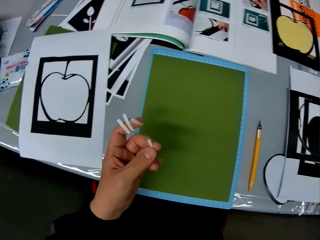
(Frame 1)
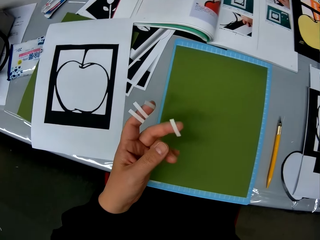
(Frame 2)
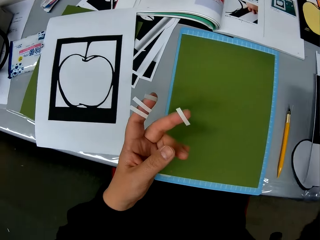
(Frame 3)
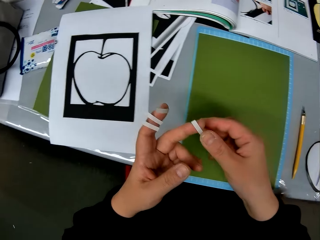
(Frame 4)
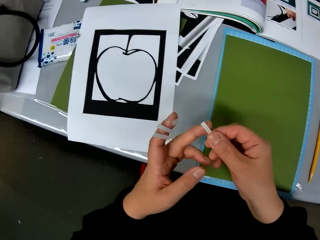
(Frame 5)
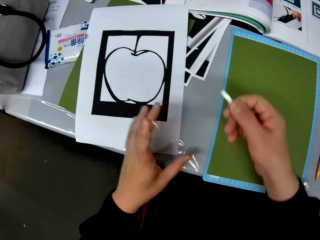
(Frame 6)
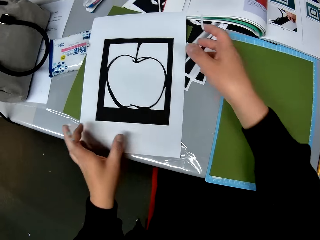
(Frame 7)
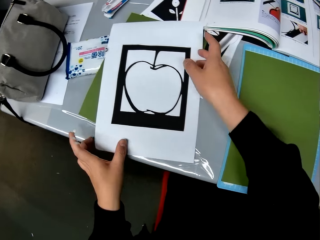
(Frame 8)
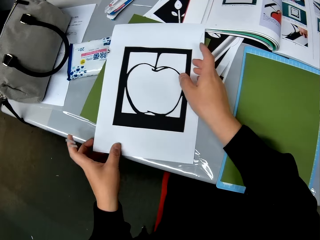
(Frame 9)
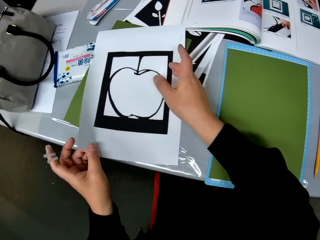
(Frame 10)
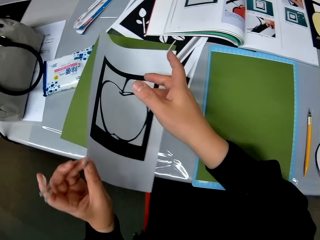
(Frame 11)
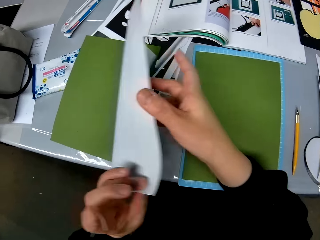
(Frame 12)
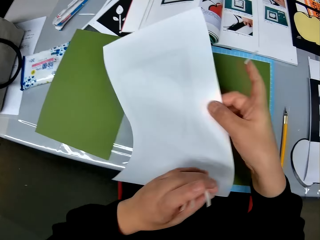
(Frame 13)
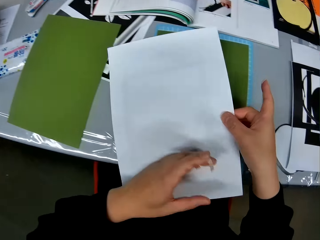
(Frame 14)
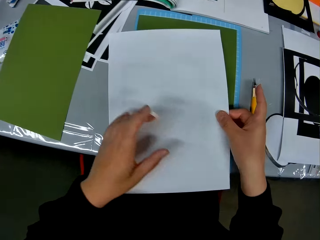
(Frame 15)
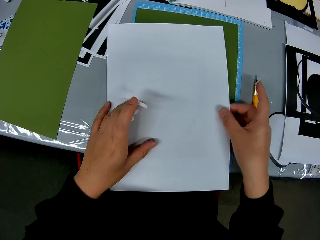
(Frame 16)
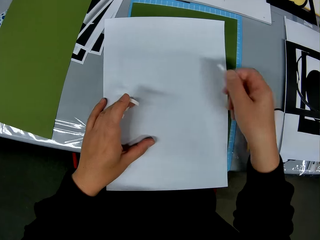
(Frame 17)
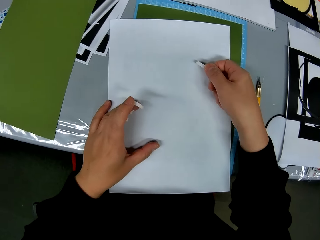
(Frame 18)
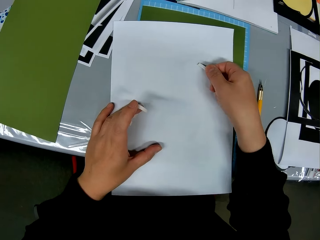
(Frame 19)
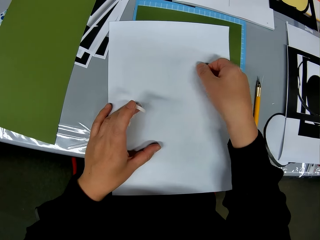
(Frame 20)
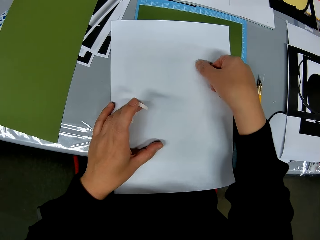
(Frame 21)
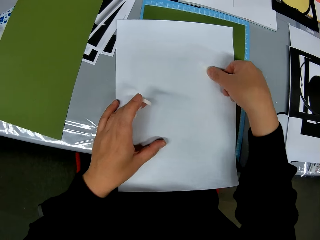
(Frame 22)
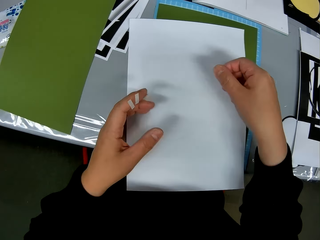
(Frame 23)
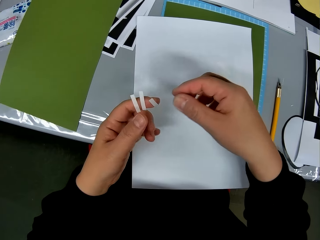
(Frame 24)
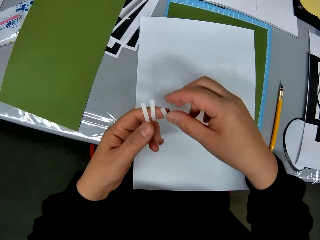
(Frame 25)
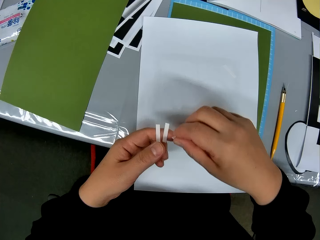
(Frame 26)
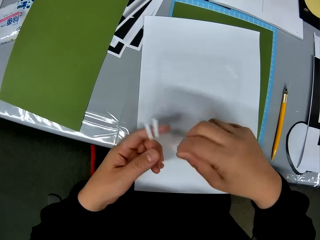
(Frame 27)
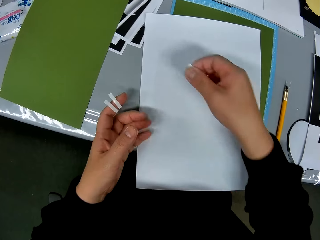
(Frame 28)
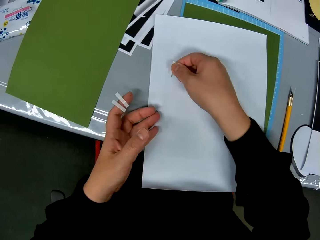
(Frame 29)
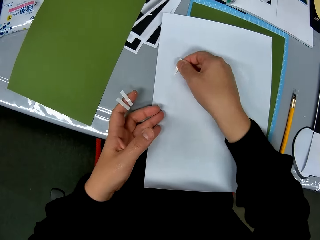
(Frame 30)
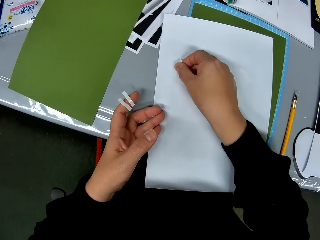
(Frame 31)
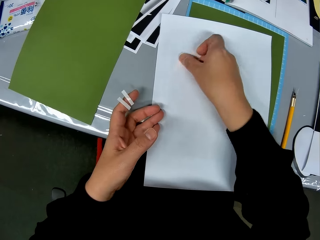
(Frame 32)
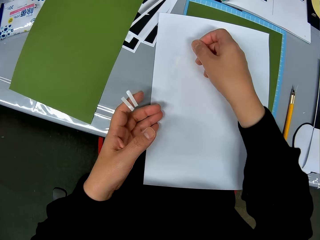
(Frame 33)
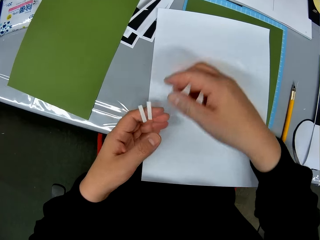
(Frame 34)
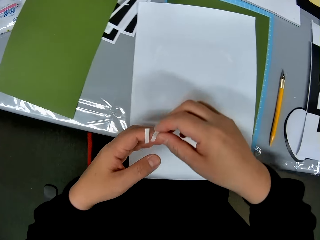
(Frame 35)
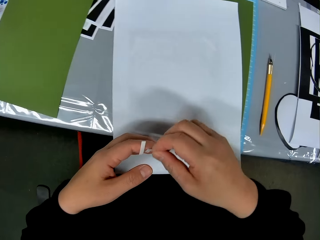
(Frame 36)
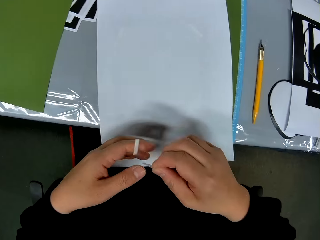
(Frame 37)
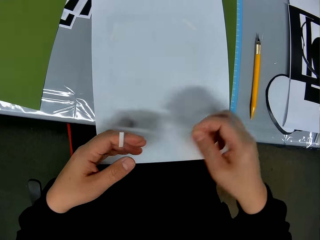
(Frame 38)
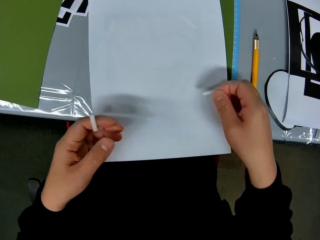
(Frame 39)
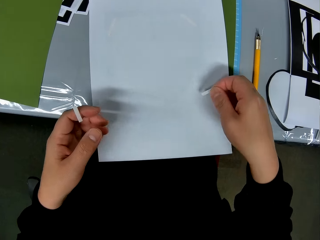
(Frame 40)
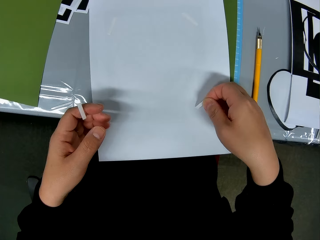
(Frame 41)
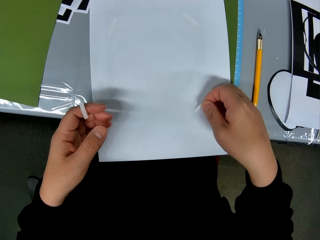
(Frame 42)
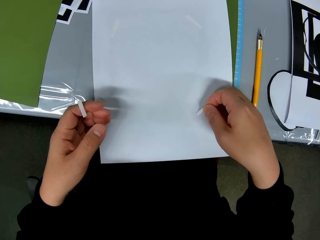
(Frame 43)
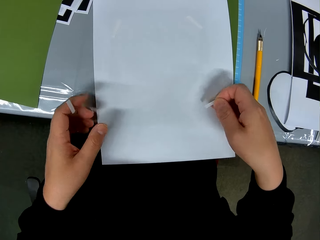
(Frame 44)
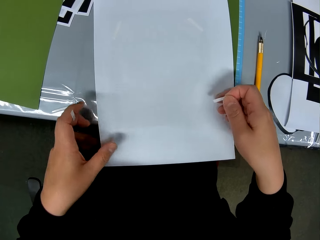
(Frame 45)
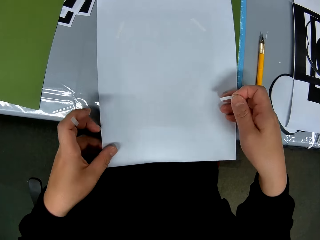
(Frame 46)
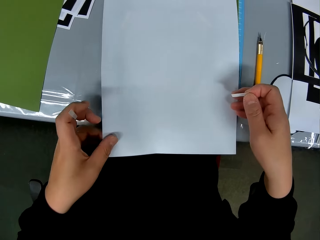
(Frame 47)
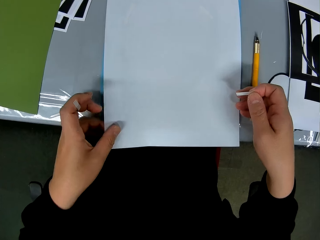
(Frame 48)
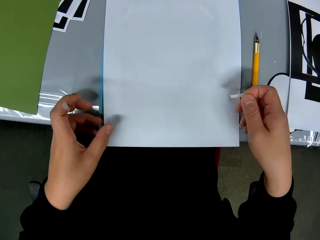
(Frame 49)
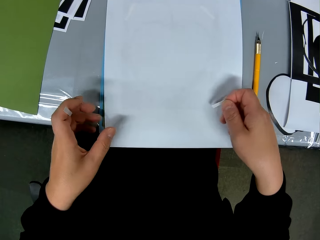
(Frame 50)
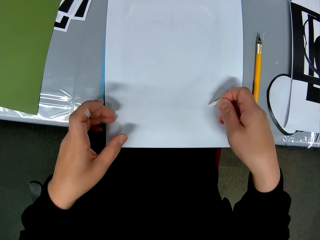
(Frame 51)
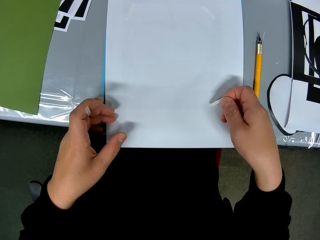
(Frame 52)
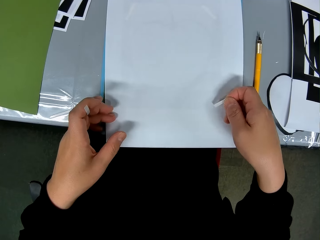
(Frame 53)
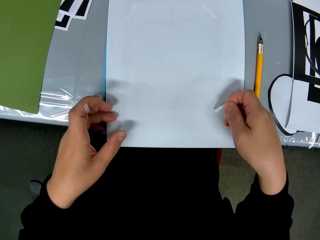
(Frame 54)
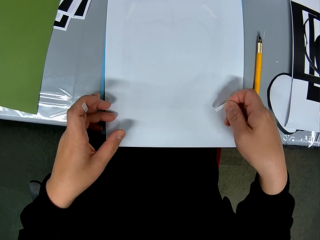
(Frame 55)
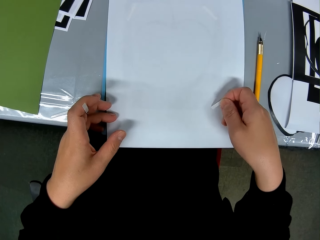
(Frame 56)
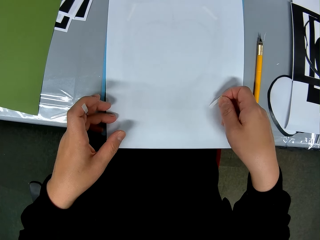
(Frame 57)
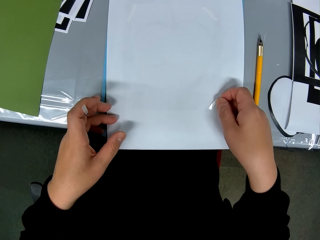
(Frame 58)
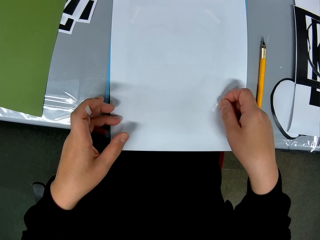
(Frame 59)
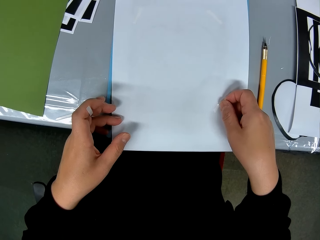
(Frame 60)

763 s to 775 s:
The camera wearer drops the adhesive tape on the table. They pick up the paper from the table. They flip the craft paper. They stick the adhesive tapes to the craft paper.

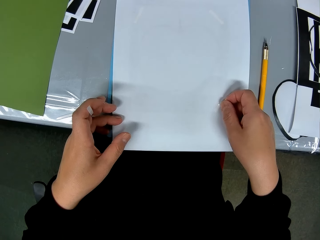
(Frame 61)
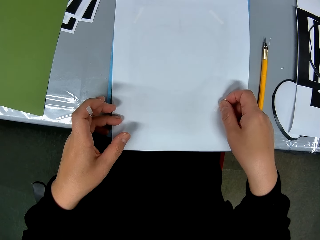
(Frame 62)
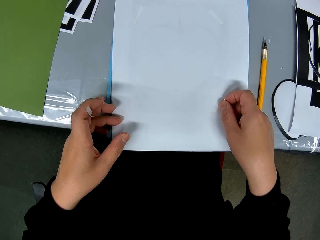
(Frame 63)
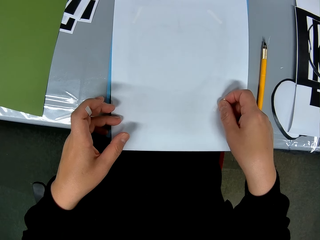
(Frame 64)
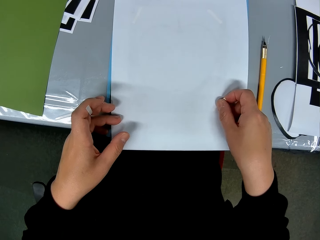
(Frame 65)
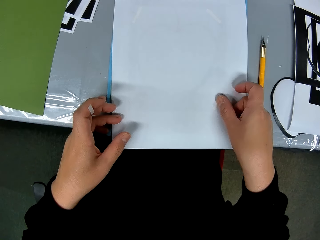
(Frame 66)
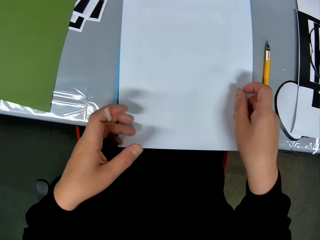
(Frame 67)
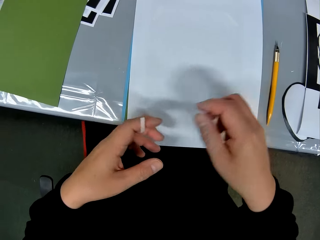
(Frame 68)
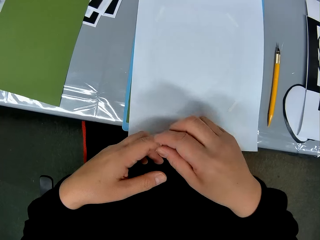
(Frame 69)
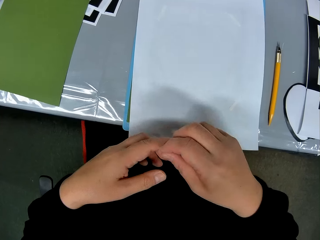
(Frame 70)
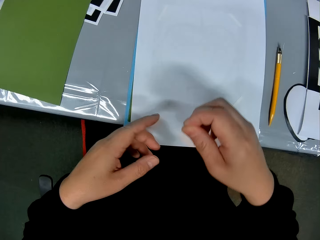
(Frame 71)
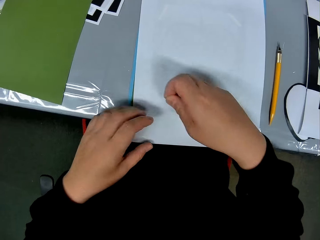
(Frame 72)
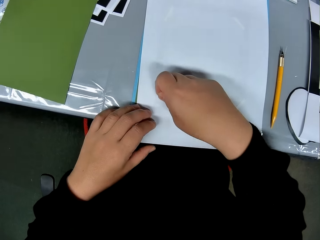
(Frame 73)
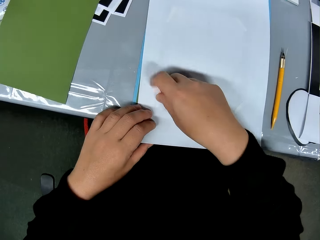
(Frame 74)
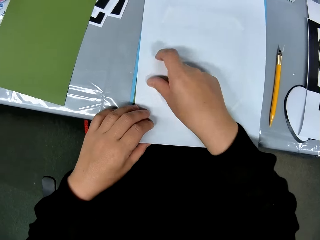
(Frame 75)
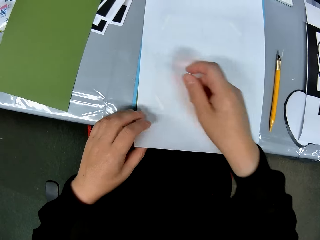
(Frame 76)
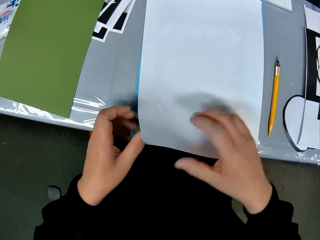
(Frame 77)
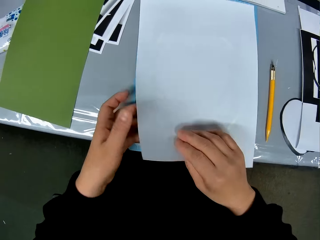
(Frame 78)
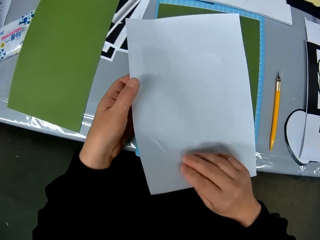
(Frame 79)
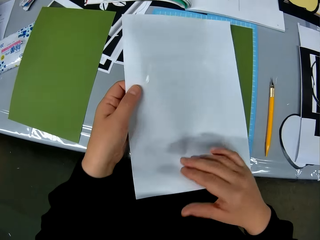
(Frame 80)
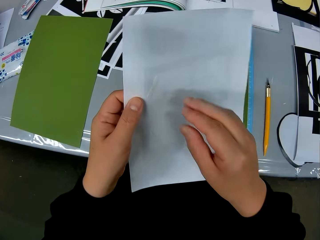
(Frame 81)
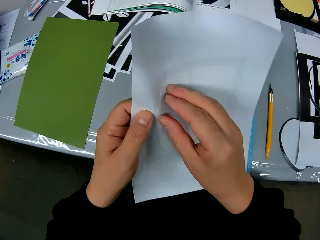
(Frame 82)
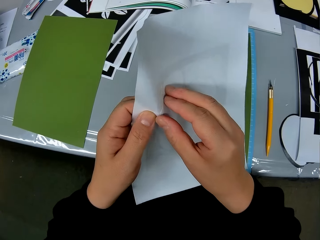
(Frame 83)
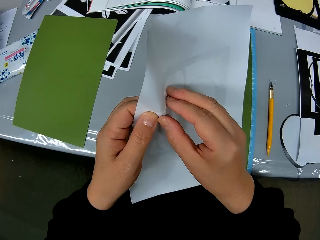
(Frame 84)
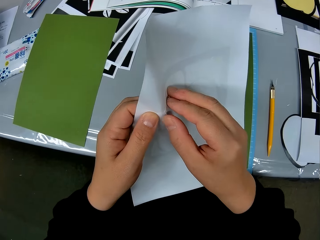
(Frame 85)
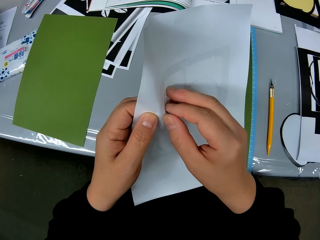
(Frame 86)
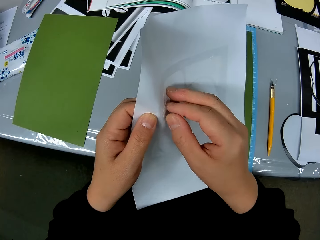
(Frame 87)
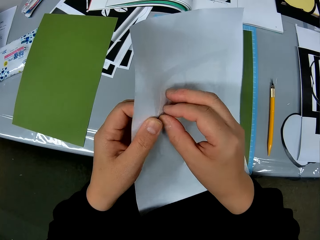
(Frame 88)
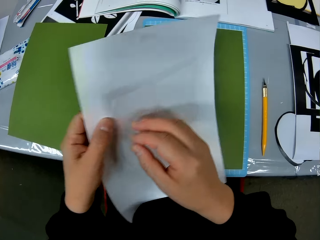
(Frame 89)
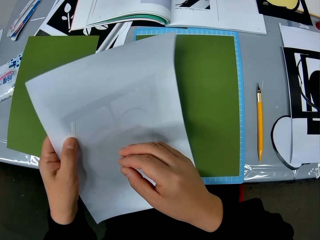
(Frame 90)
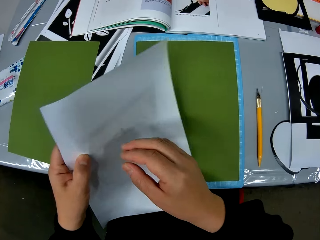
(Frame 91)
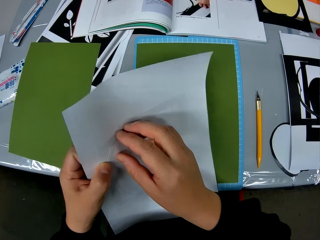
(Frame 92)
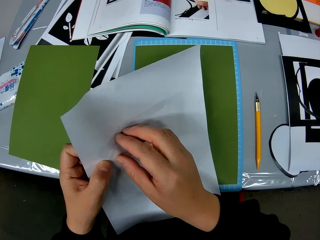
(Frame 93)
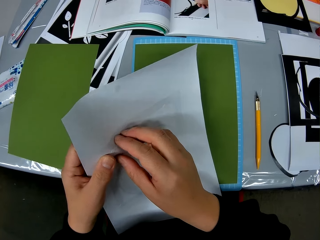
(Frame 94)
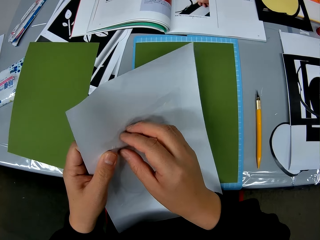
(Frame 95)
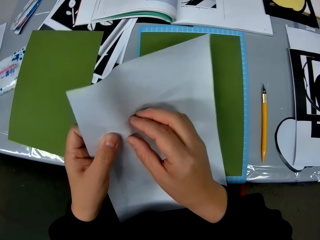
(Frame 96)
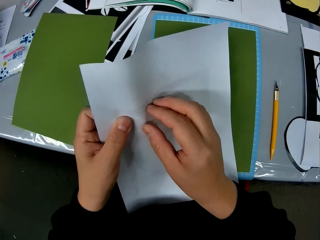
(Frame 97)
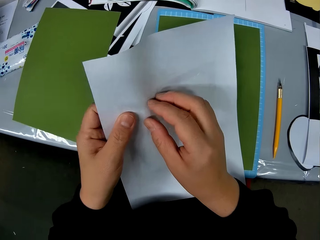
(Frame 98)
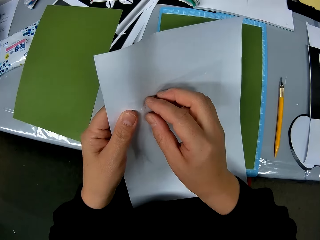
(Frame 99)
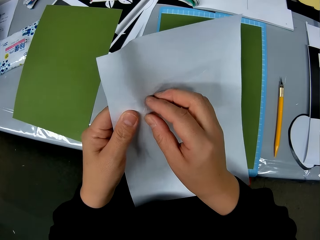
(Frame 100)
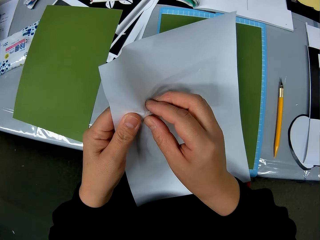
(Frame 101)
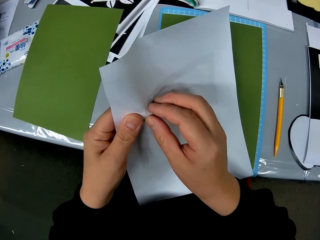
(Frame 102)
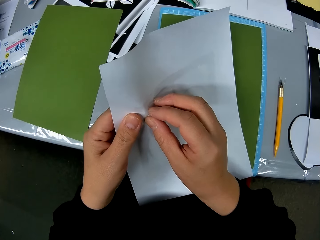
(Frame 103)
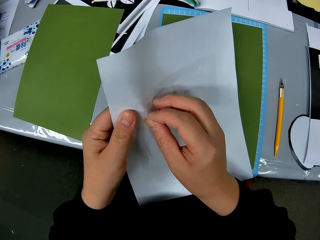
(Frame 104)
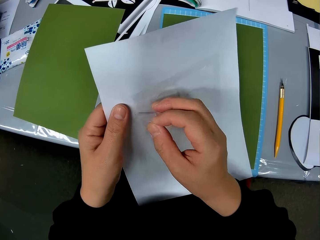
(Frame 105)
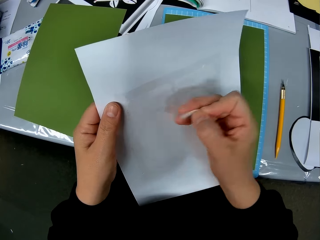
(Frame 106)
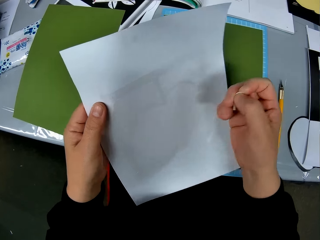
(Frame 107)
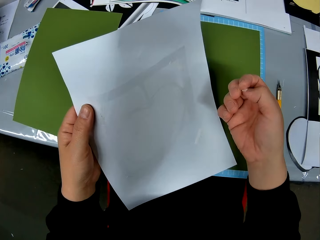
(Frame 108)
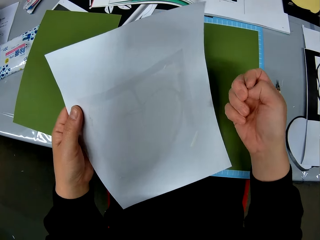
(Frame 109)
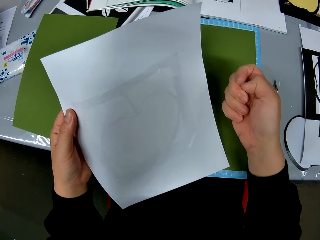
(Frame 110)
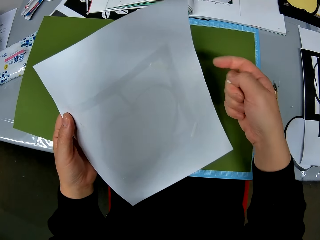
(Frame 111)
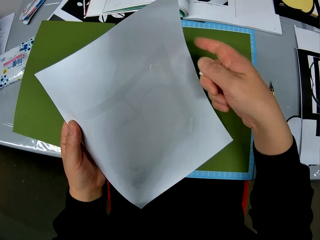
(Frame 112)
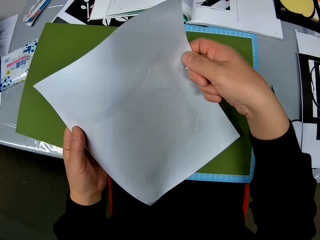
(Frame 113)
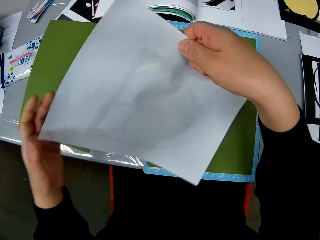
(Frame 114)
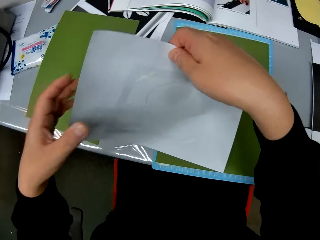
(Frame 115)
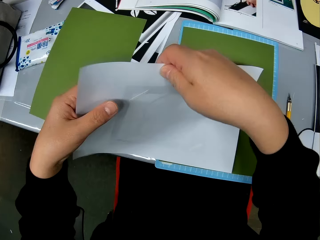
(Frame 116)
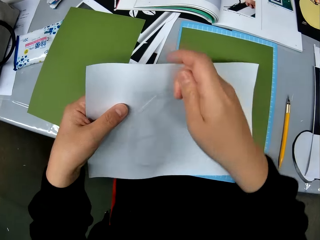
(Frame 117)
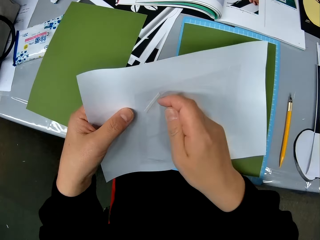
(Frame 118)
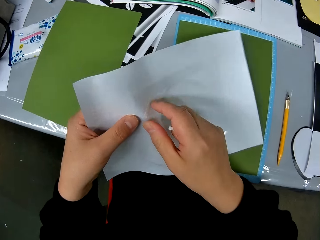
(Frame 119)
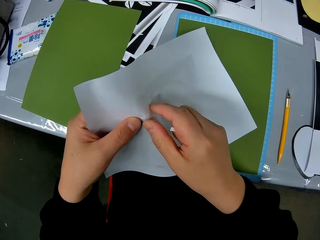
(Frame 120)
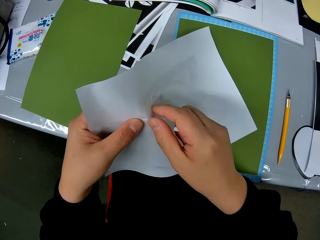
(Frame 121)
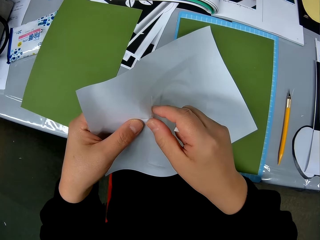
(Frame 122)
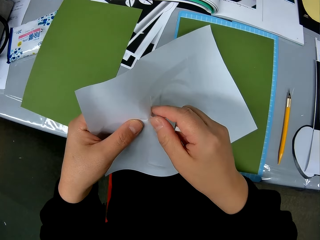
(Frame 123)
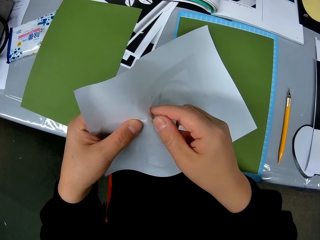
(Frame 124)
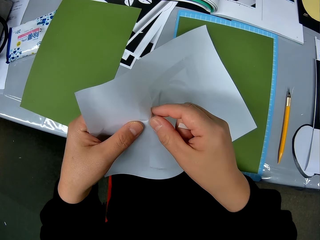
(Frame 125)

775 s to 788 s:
The camera wearer stares on the paper. They remove the masking tapes from the paper.
